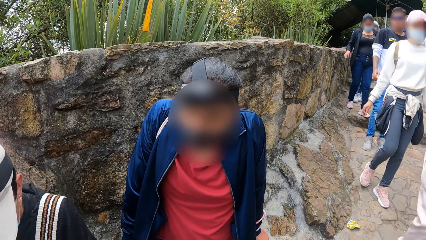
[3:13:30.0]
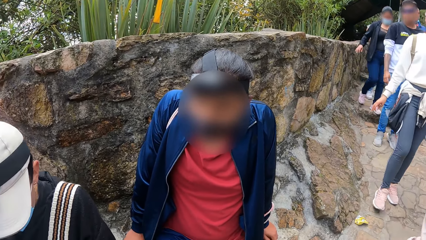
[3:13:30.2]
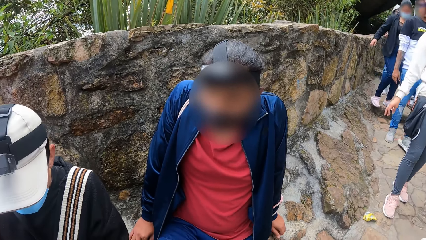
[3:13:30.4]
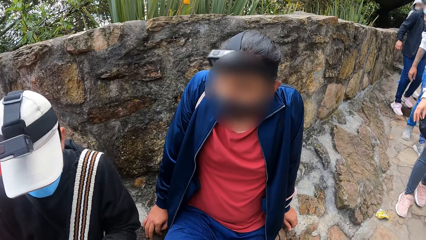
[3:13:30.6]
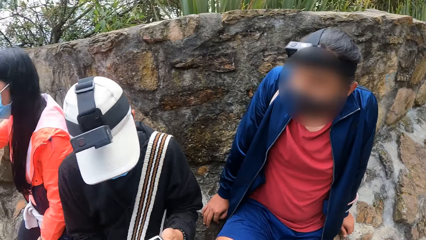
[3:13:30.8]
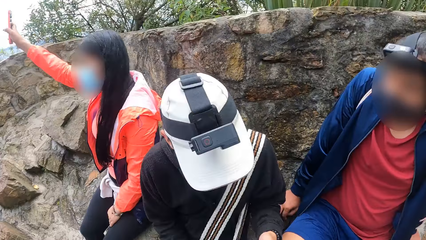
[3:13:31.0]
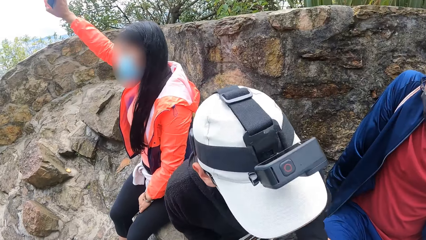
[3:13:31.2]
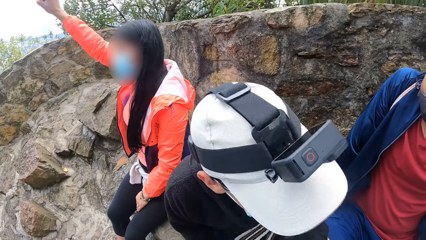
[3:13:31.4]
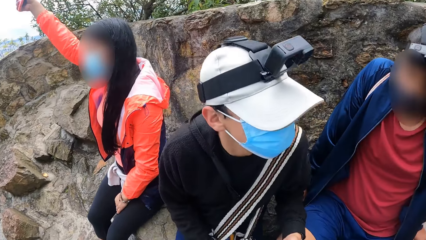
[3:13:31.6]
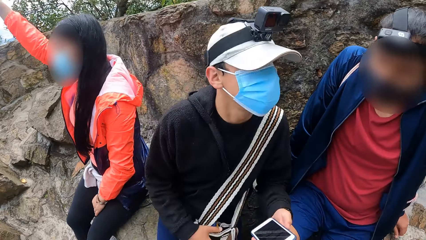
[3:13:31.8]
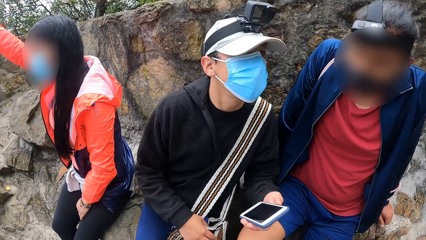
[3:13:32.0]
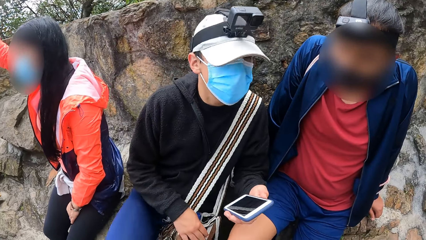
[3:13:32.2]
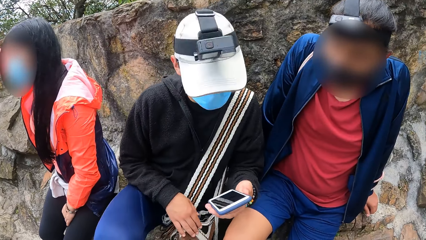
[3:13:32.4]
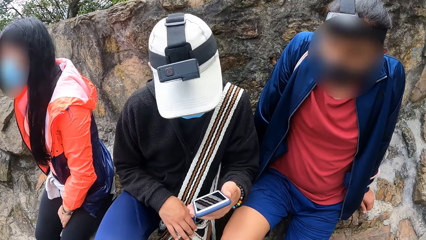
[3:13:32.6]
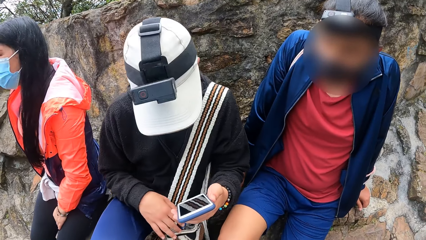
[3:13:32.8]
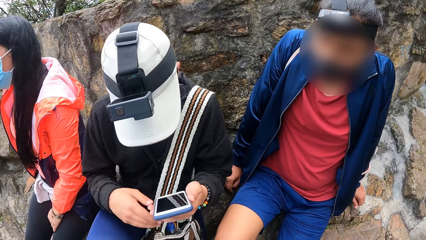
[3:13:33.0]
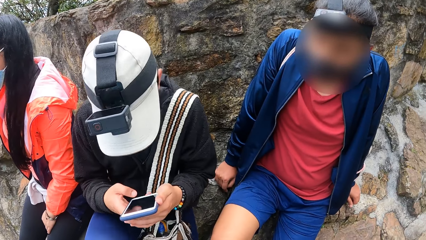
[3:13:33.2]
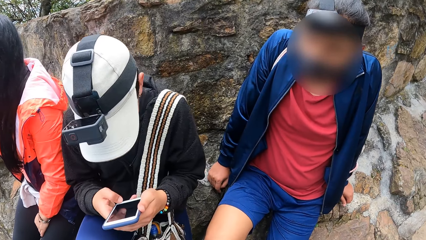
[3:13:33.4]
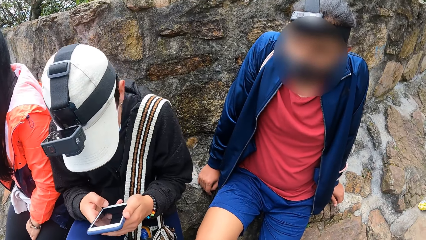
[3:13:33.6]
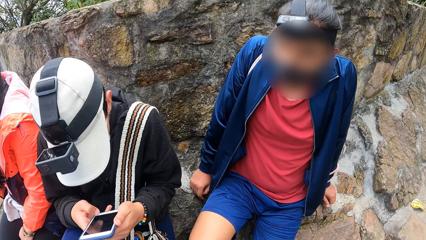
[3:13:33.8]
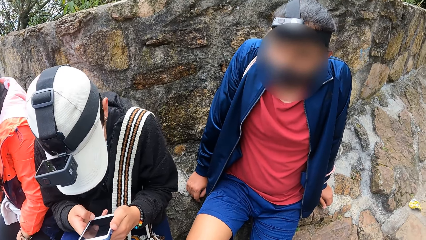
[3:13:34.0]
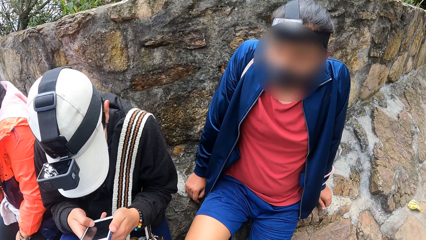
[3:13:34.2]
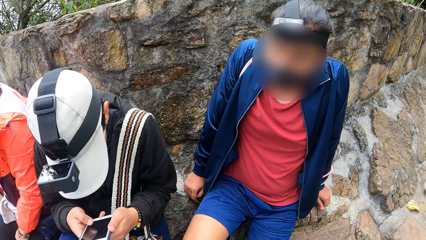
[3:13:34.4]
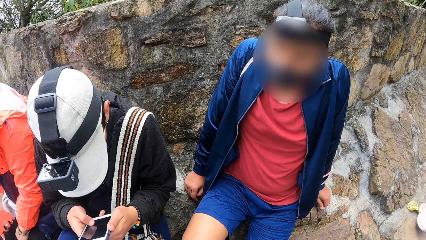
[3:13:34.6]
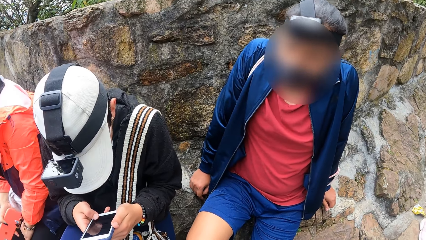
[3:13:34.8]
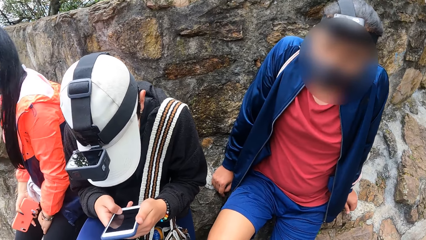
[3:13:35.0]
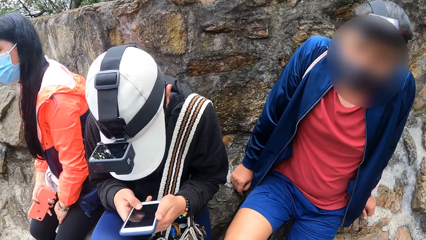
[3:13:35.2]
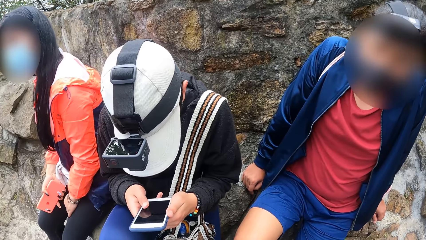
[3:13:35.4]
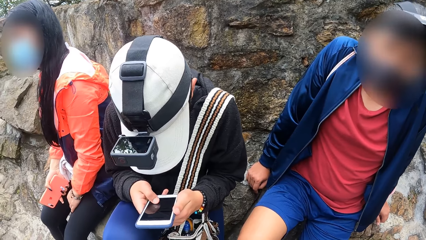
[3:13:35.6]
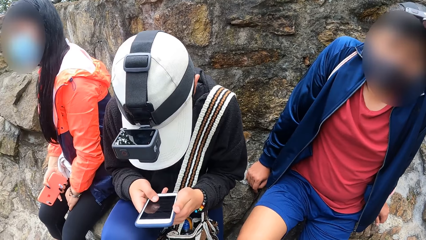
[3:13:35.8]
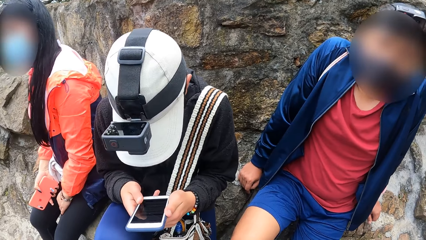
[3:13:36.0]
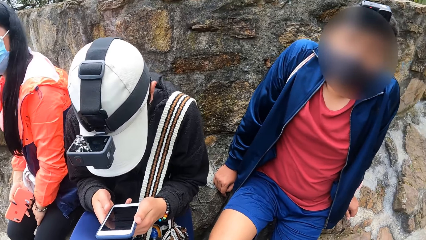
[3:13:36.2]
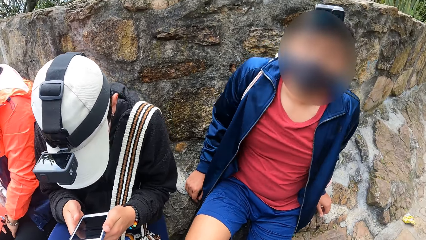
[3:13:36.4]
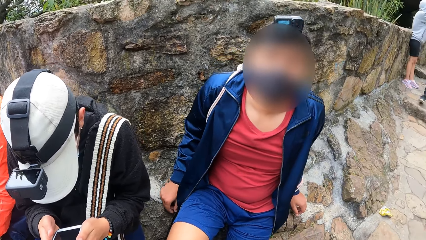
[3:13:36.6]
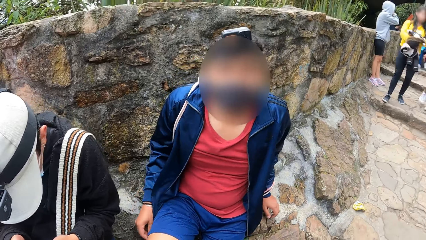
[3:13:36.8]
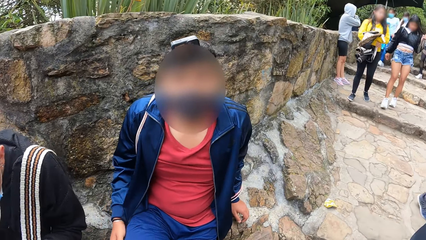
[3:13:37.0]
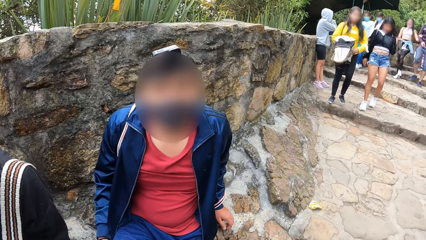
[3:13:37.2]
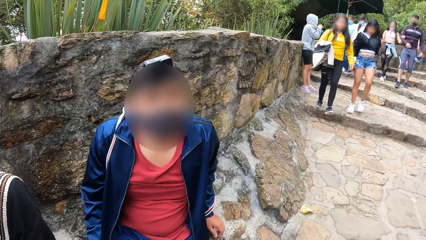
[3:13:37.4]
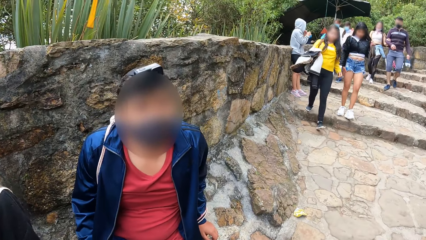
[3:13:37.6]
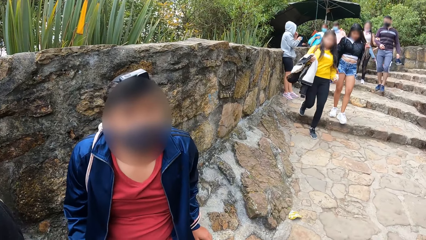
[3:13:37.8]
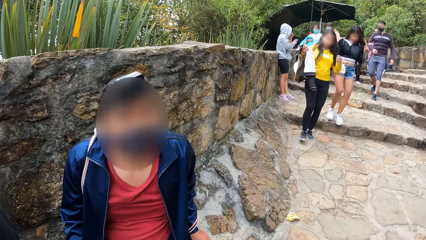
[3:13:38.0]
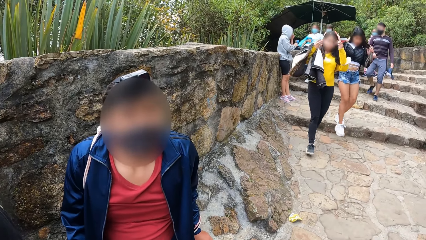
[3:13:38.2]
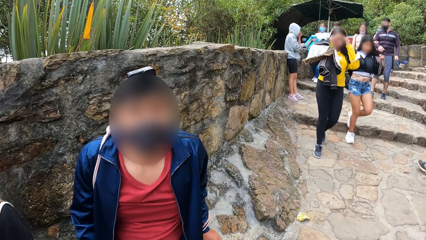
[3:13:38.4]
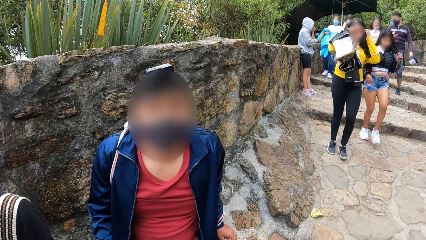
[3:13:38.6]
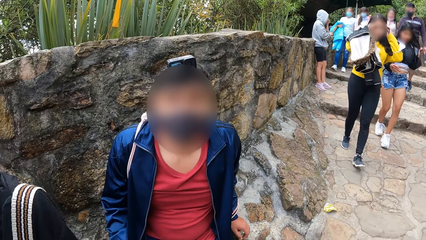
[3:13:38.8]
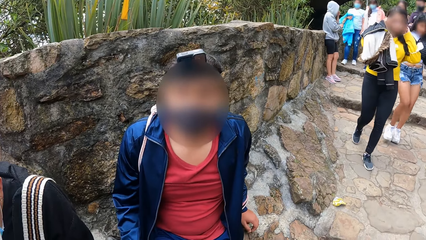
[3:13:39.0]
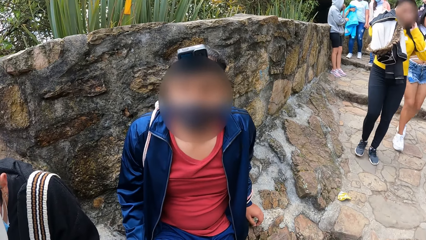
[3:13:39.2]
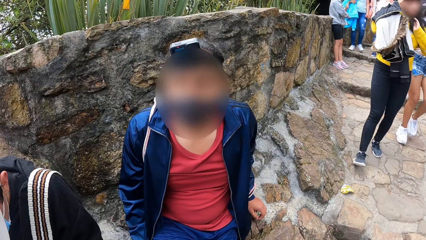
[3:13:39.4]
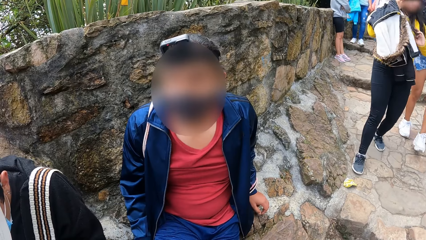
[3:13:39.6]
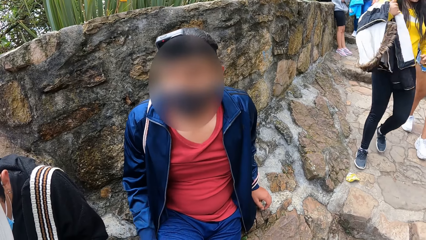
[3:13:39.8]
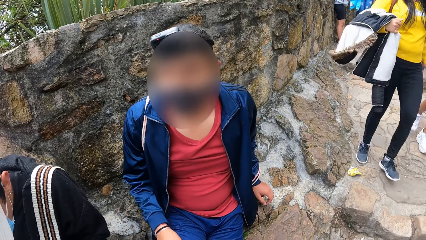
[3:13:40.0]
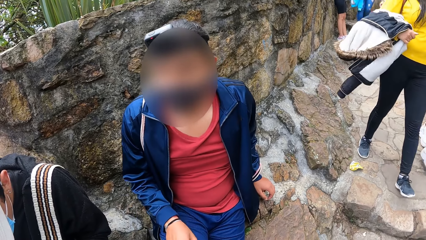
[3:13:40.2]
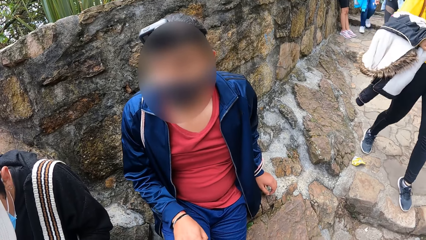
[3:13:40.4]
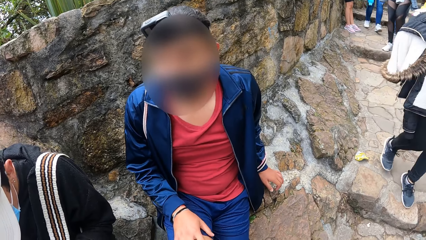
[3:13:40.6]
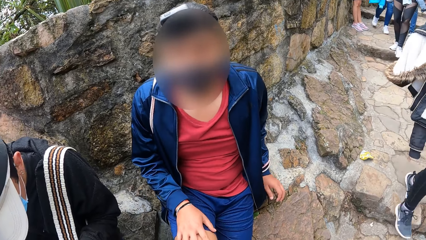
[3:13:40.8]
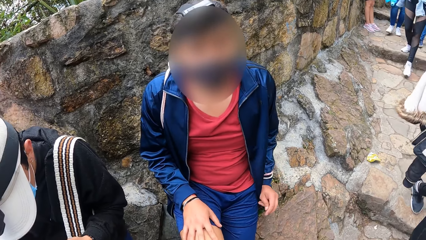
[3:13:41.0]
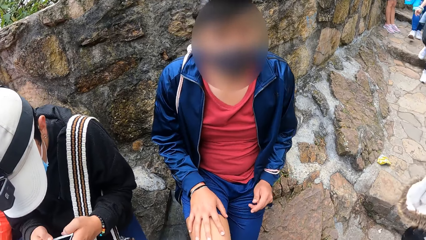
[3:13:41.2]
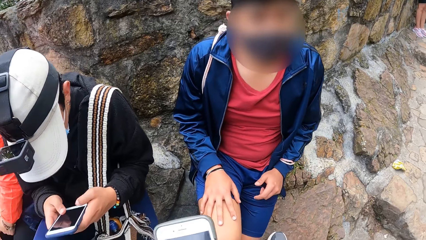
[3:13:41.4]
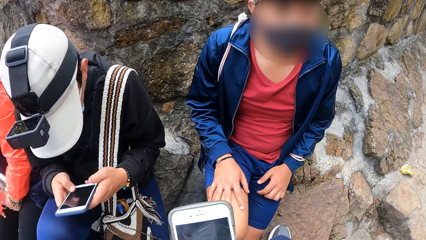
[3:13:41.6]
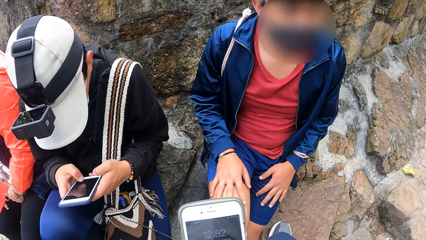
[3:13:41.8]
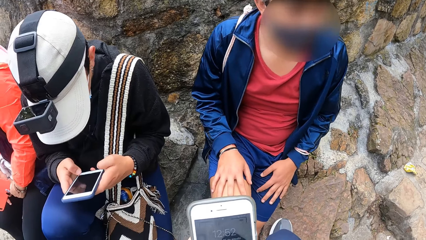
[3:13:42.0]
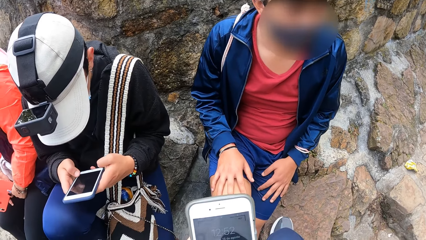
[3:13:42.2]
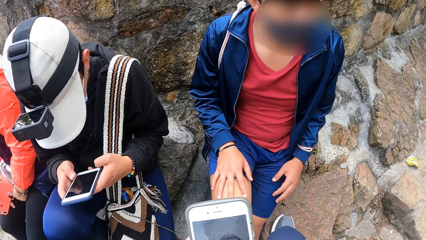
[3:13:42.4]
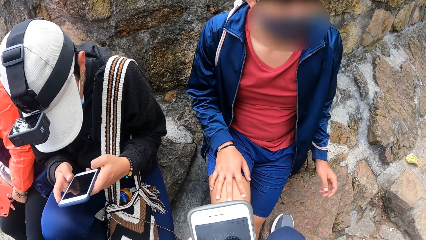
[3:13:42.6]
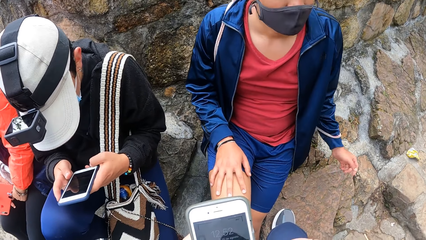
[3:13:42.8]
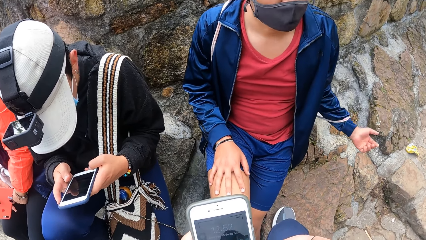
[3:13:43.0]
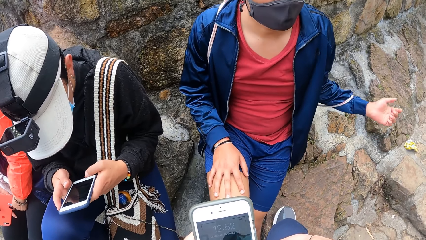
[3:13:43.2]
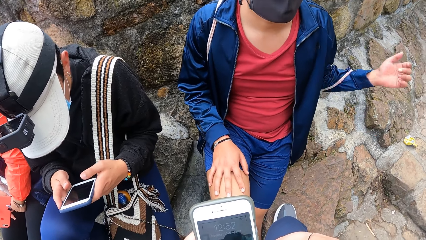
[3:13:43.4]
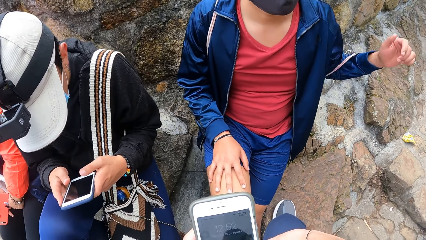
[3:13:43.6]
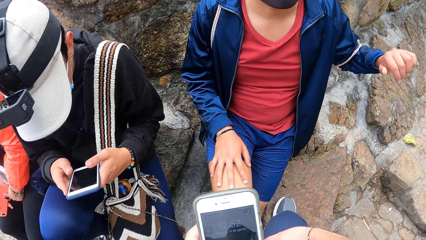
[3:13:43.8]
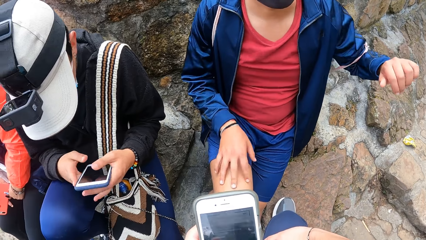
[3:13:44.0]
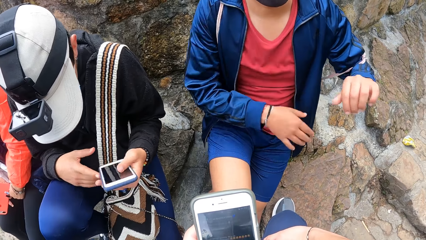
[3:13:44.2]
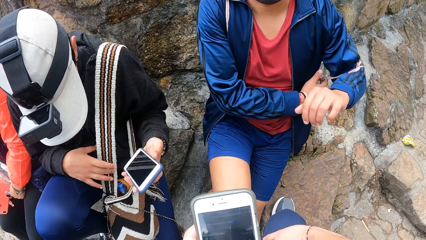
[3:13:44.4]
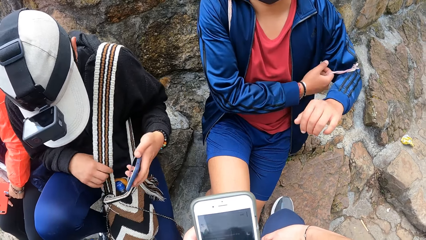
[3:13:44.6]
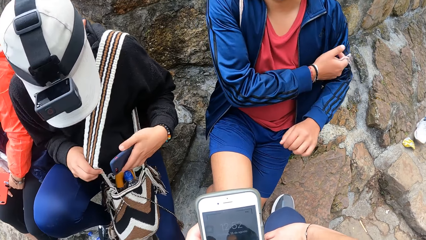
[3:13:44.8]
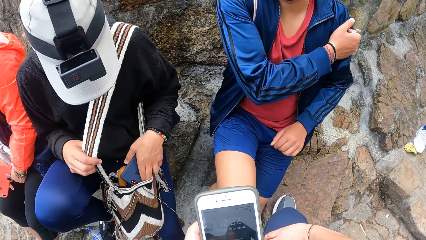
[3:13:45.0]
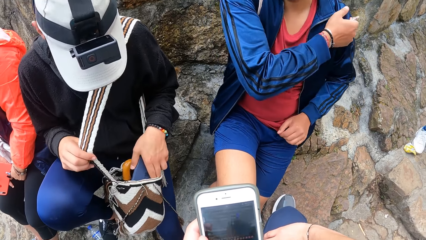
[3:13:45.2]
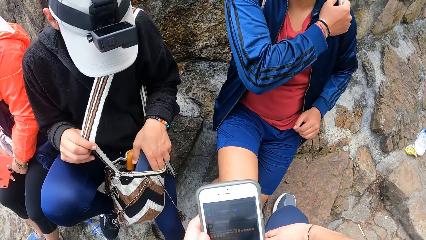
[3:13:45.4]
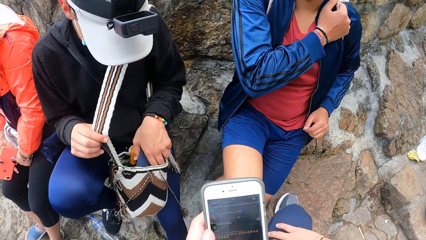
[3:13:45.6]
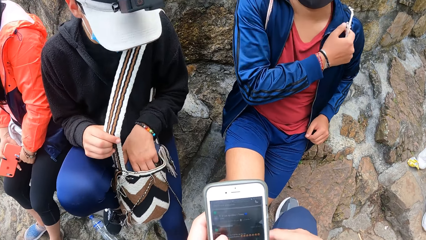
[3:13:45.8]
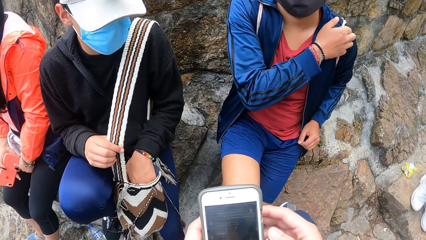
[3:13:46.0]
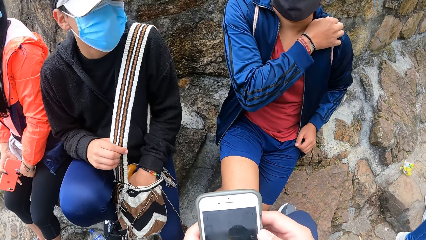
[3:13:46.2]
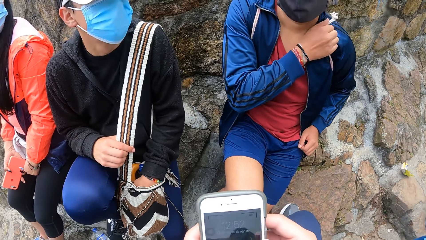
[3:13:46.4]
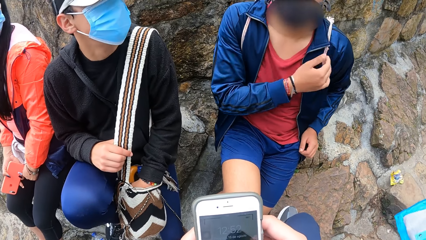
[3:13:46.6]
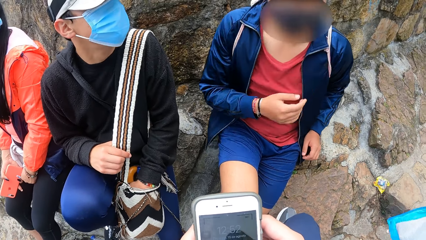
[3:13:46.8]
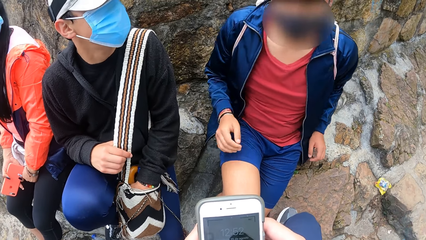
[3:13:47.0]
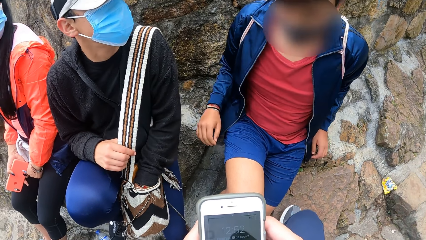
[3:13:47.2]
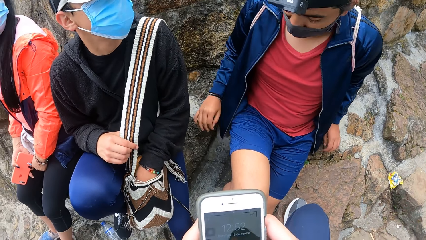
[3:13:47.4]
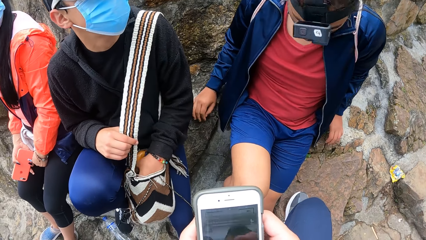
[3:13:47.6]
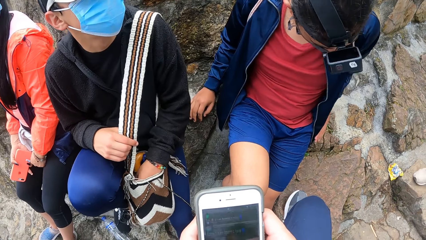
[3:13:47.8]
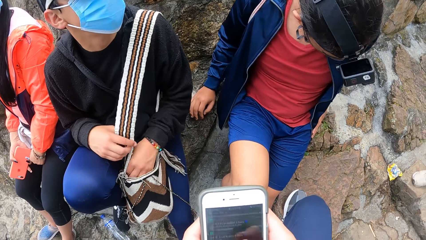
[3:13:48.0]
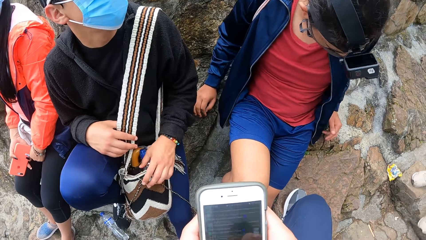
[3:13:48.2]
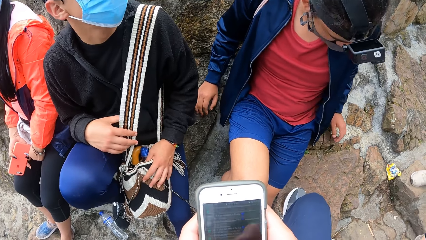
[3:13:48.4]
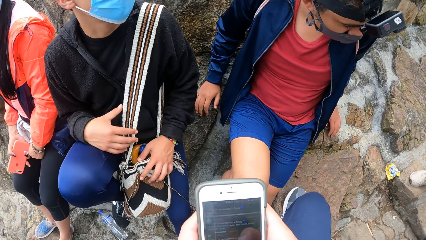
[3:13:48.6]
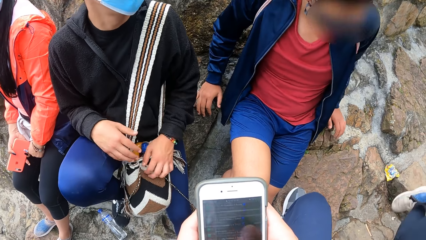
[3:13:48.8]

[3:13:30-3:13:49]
The first man moves around. The first man operates the phone in his left hand with his right hand. The other man moves a hand. The other man puts his hand on his thigh. The camera wearer operates the phone with both hands. The other man lifts his hand. The first man adjusts a bag strap with his right hand. The first man holds the bag. The other man adjusts the bag strap on his right hand with his left hand.
